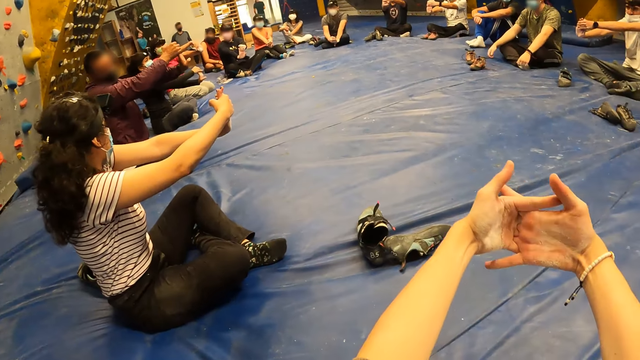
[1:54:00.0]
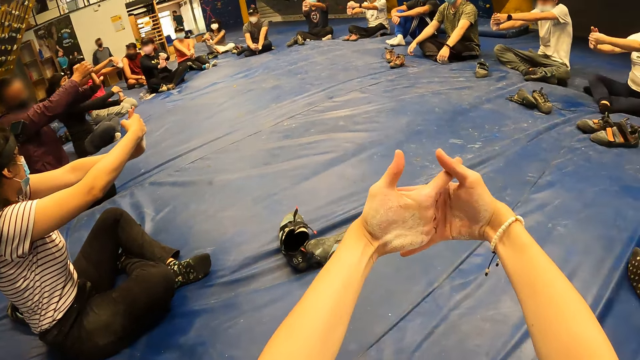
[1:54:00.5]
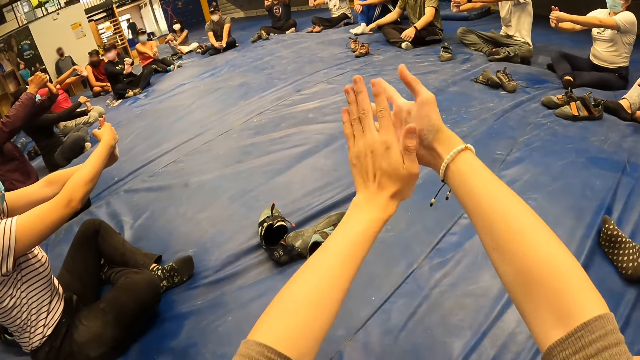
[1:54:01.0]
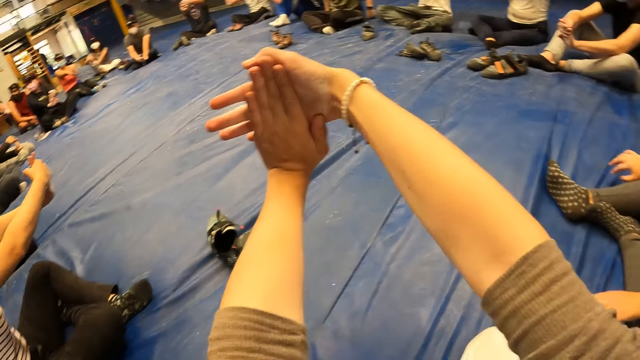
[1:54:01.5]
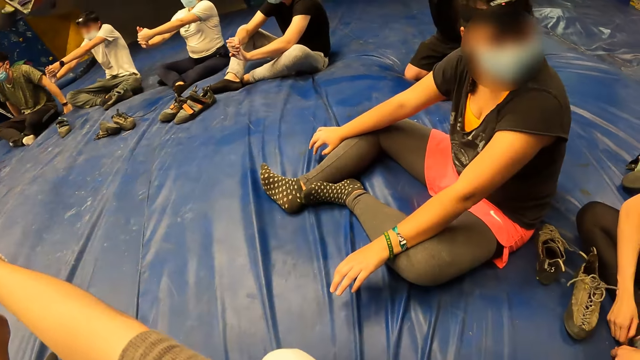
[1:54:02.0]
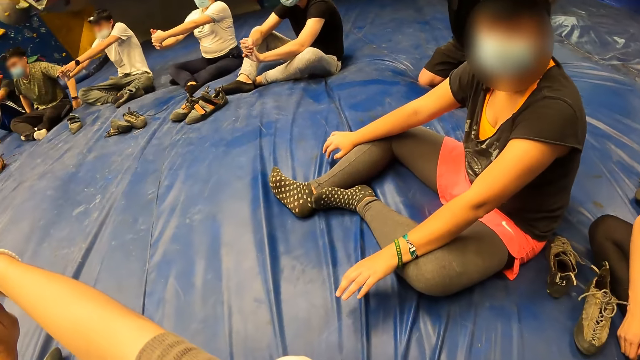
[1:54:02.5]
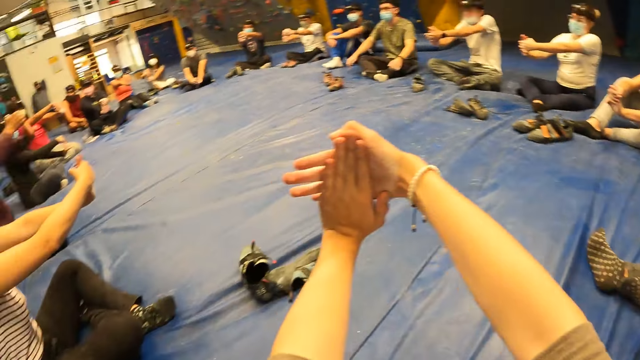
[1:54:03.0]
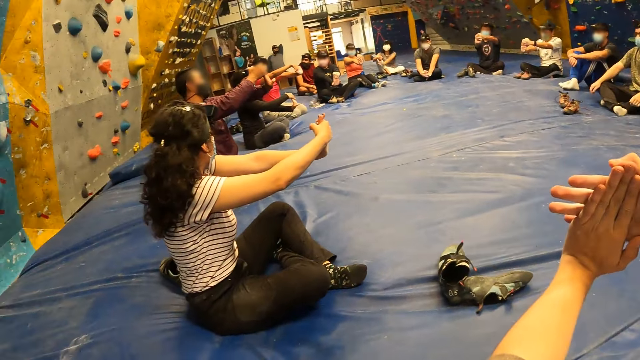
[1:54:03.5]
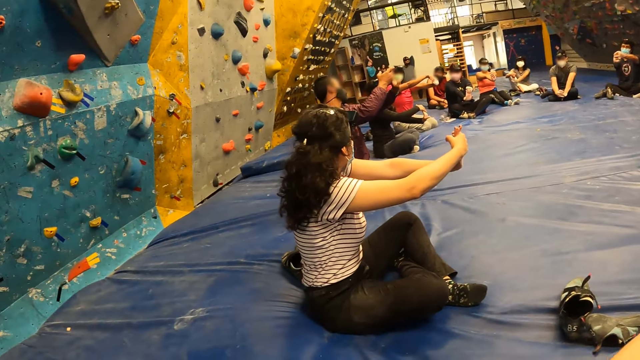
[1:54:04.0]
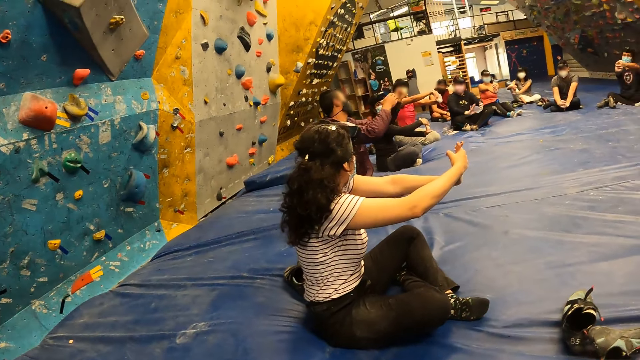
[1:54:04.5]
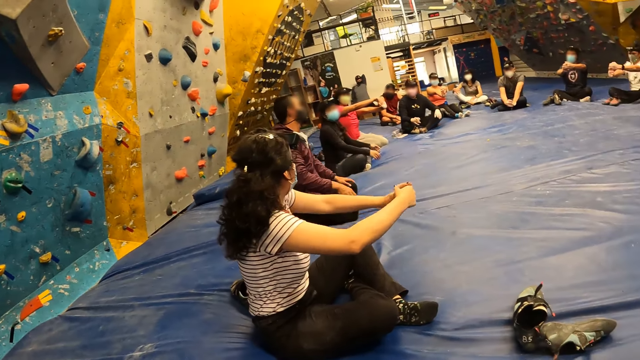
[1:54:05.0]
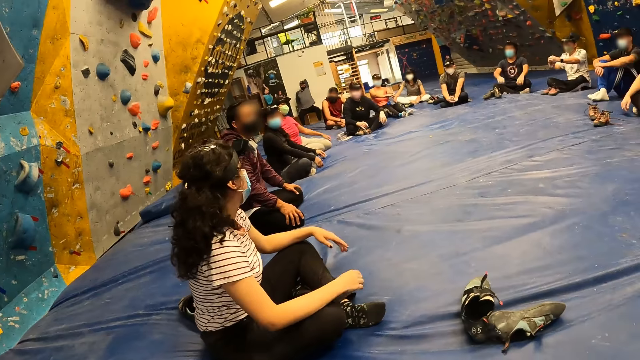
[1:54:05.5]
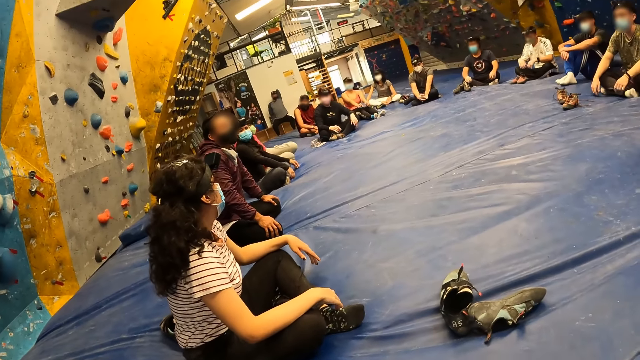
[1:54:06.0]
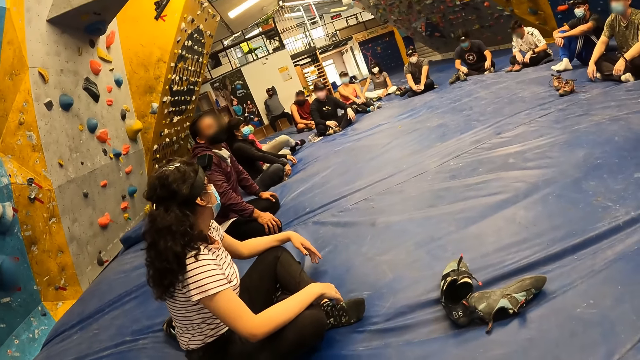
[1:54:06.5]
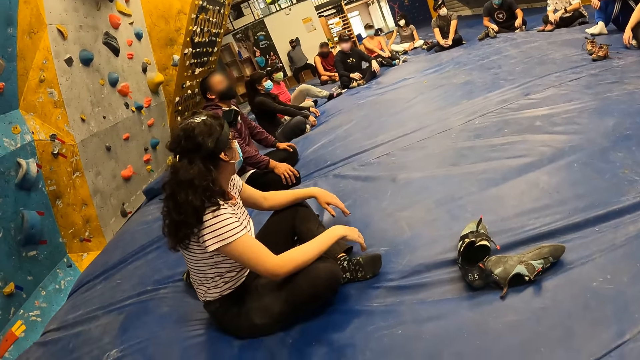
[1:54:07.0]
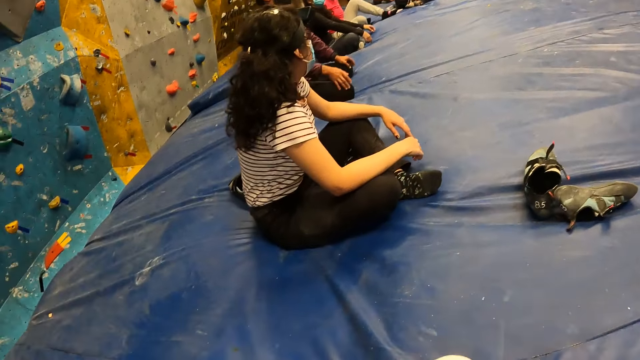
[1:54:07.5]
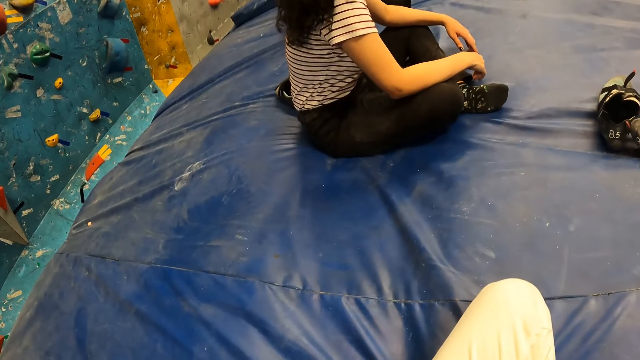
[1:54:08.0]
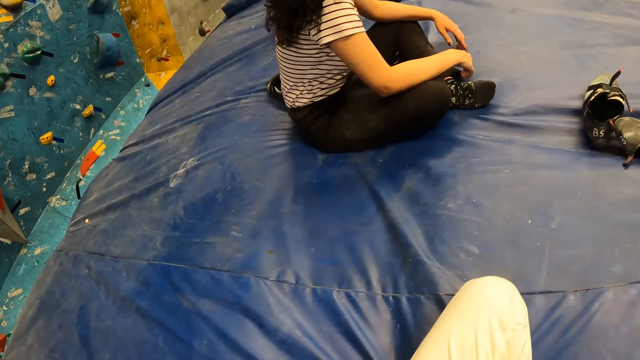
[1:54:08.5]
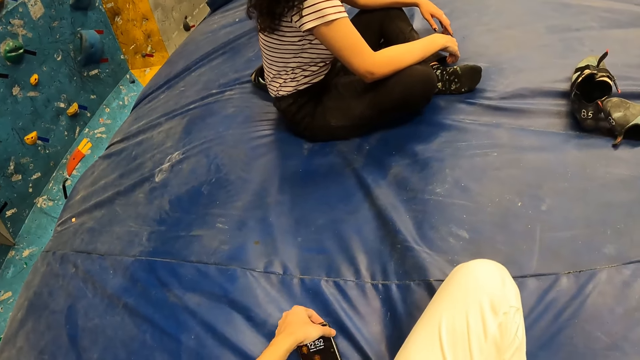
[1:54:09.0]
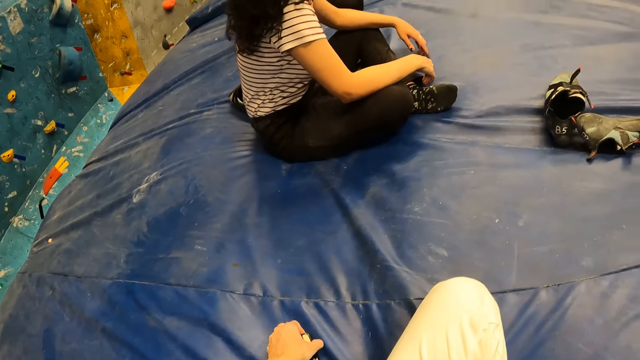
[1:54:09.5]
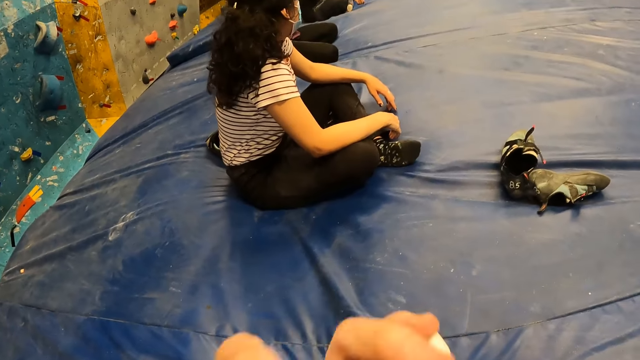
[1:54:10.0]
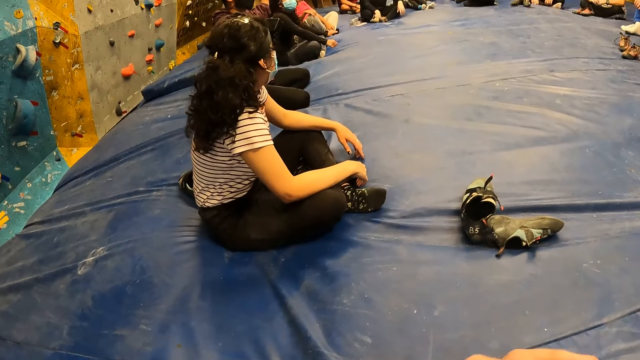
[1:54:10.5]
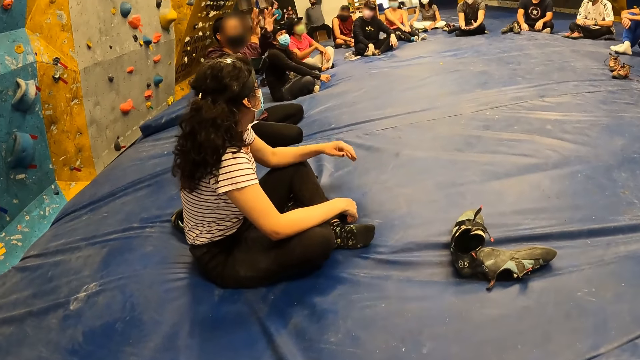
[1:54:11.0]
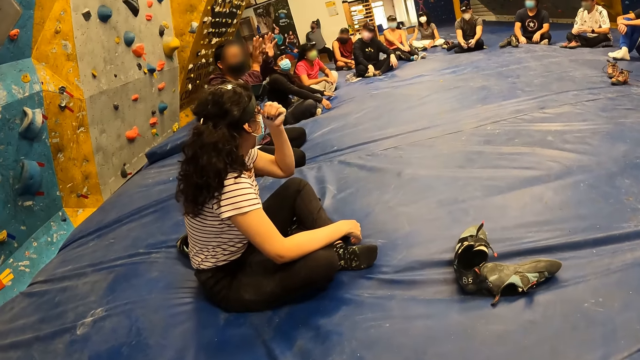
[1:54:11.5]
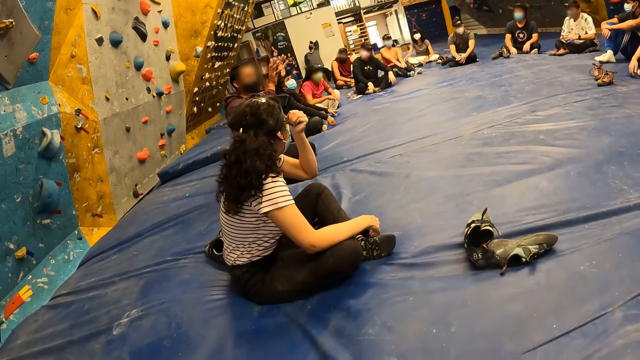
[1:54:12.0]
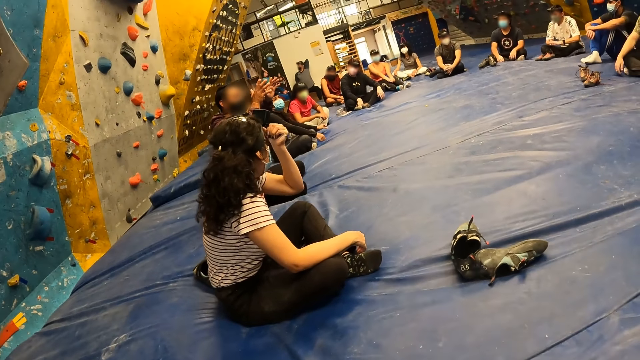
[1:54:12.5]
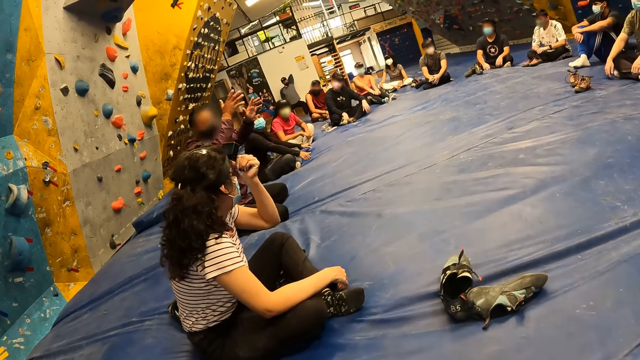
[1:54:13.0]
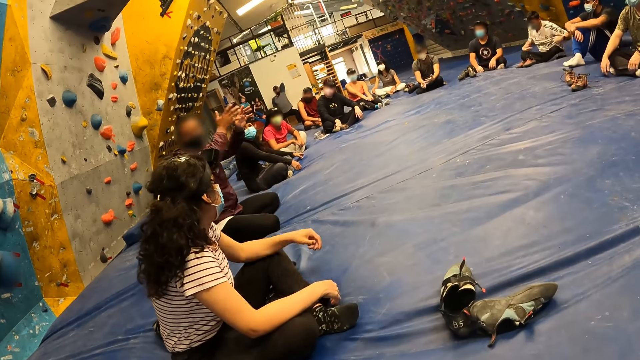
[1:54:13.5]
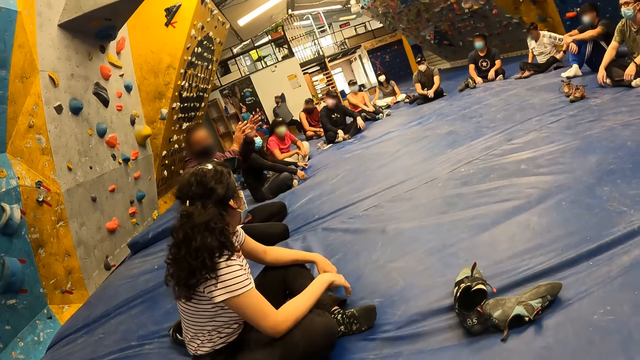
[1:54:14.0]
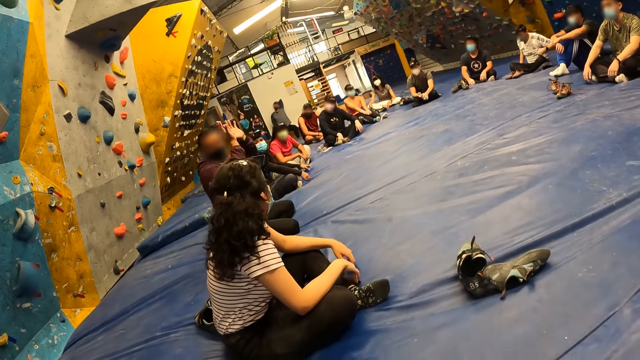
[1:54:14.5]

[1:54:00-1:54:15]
The man drops both hands on his lap. The woman drops both hands on her lap. The camera wearer relaxes his body. He adjusts the phone on the floor with his left hand. The woman does something with her camera with her left hand.

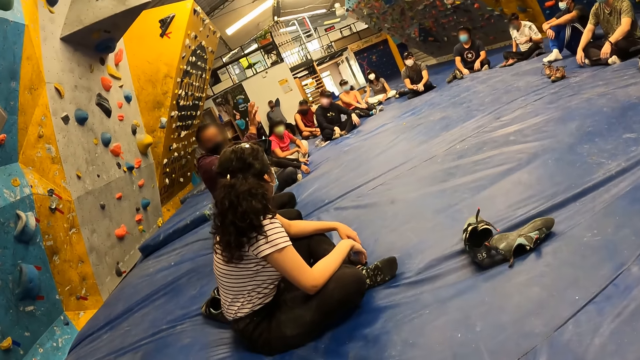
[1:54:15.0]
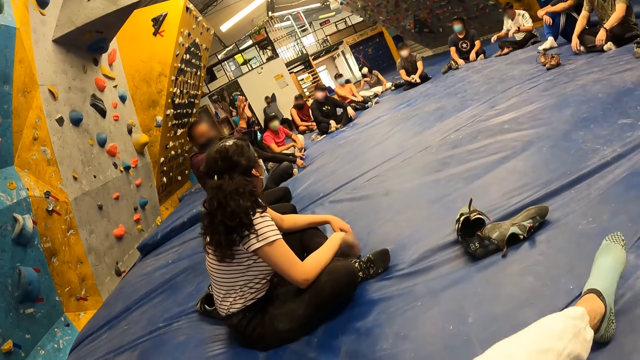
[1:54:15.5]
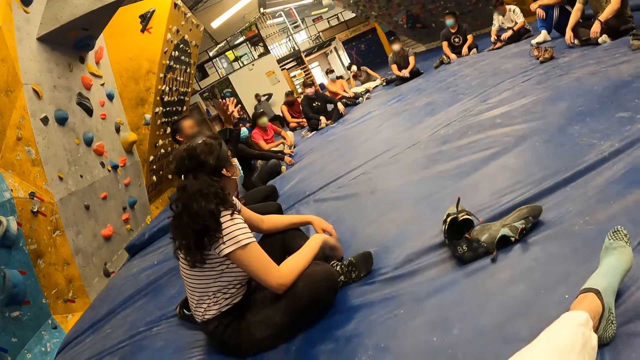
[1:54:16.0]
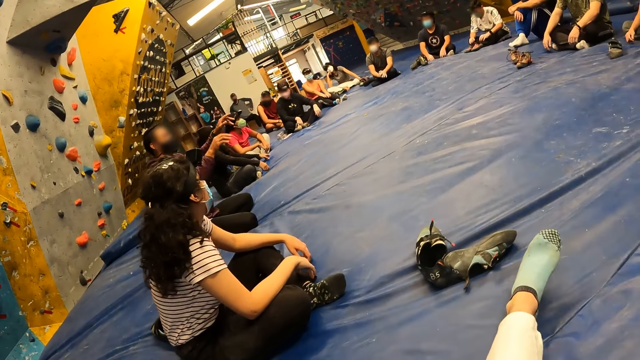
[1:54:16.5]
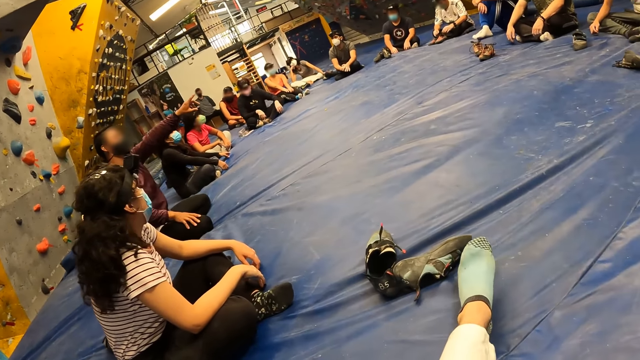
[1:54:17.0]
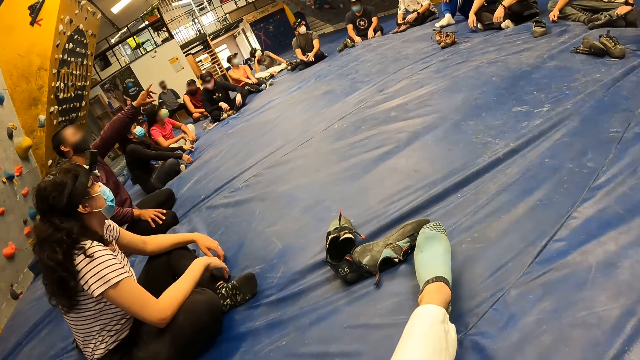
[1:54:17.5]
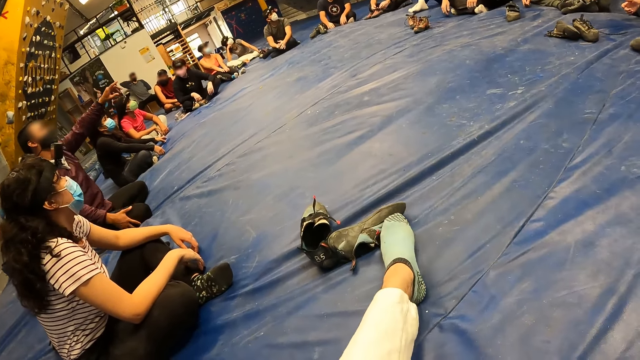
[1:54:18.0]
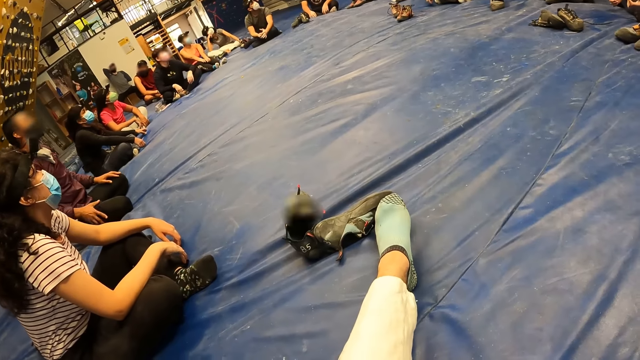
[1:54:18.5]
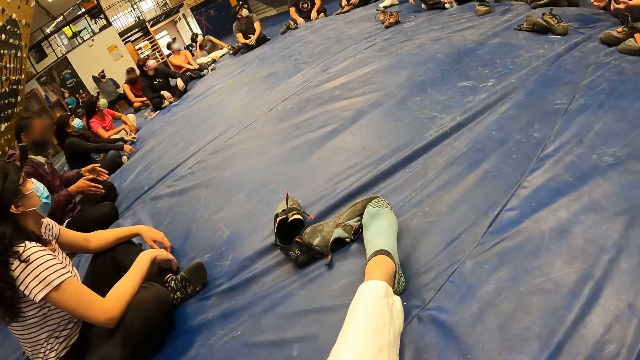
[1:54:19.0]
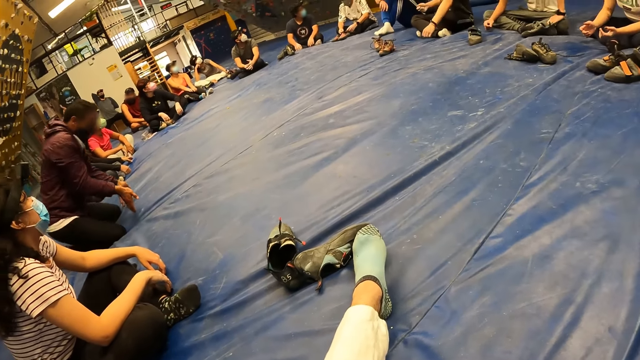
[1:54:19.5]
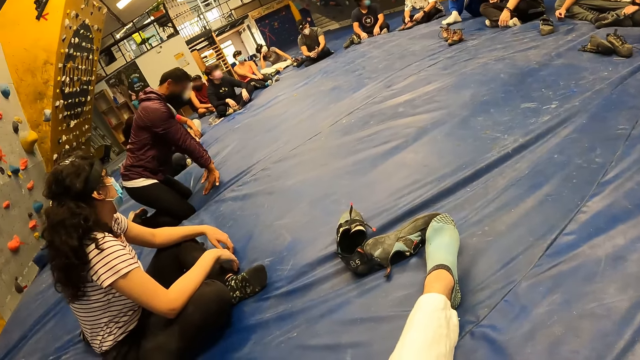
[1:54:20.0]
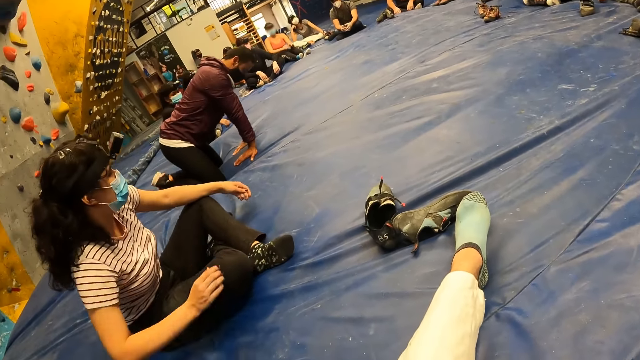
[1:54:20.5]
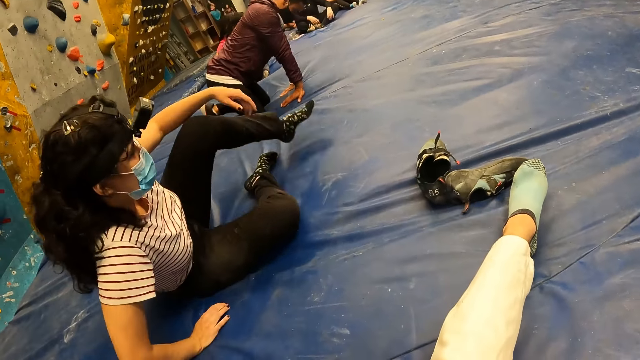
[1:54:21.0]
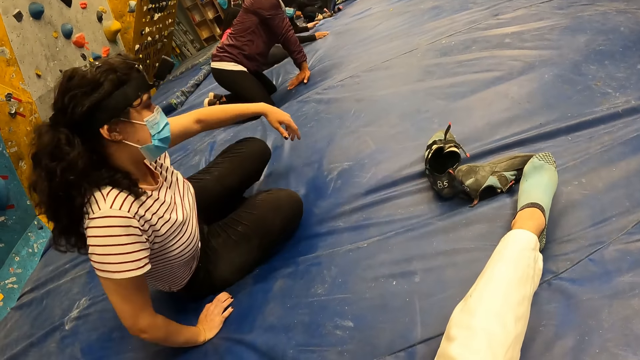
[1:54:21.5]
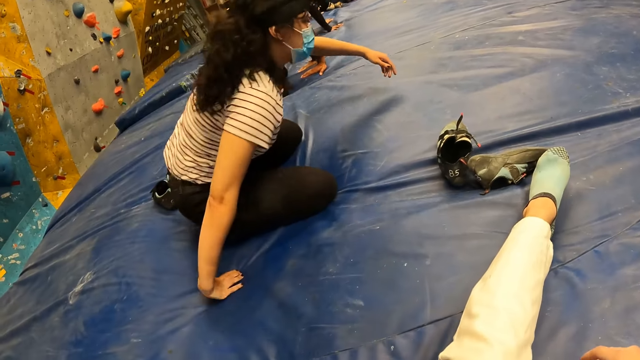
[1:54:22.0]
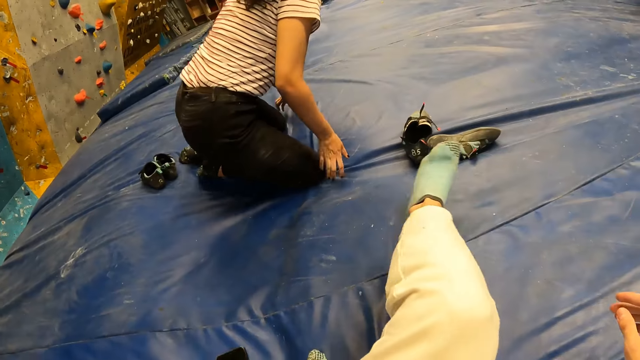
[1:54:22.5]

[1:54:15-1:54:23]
The camera wearer listens to a man. The man kneels forward on the mat with both hands on the mat.
